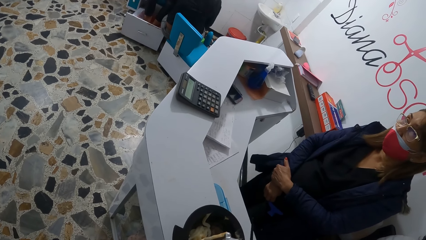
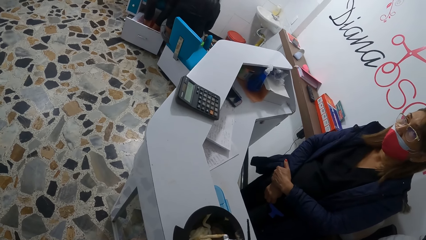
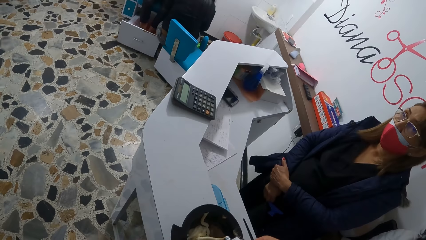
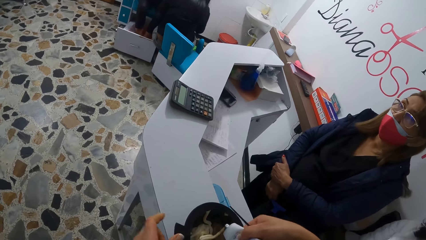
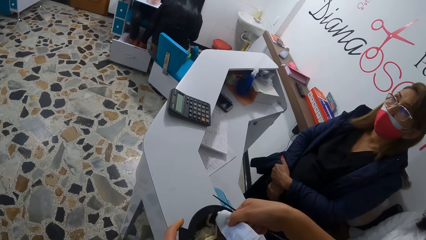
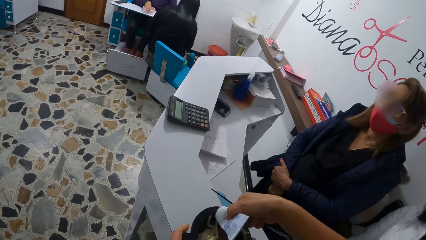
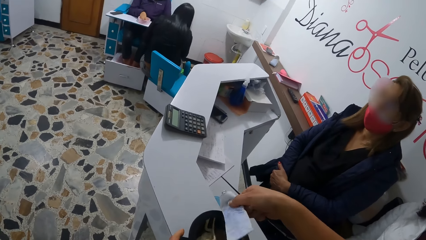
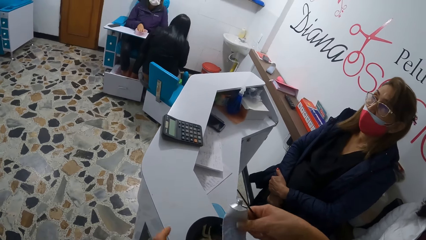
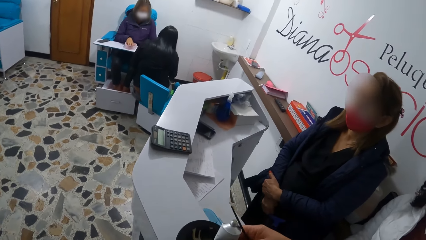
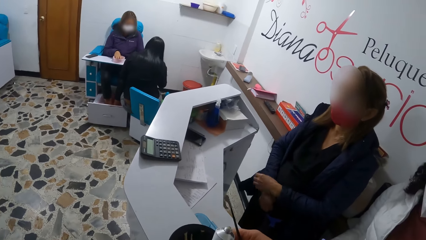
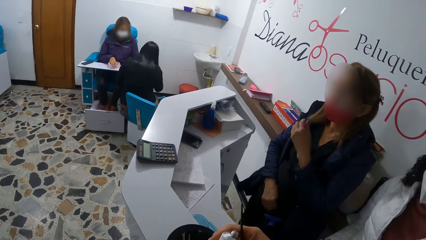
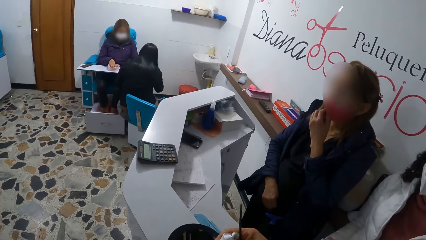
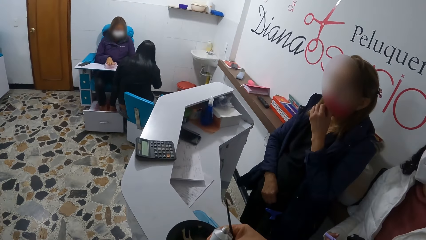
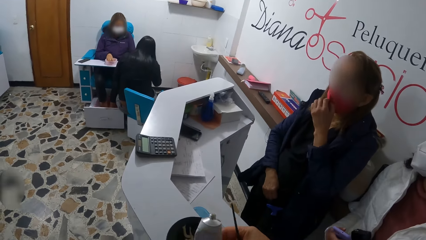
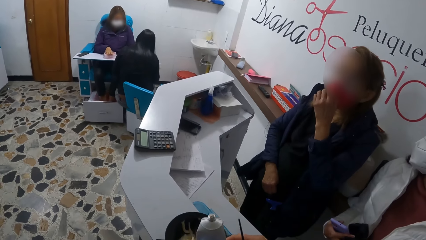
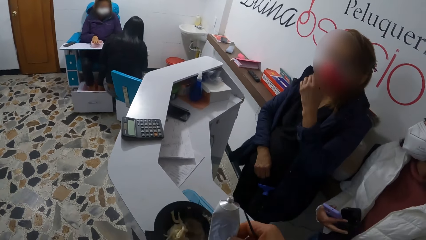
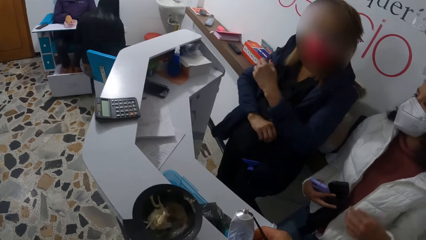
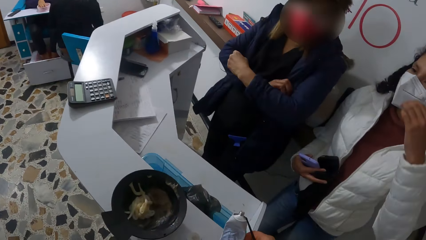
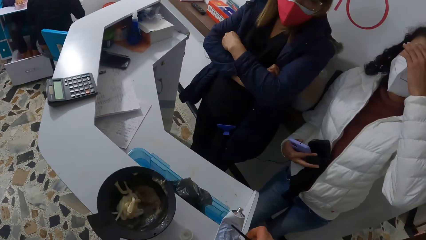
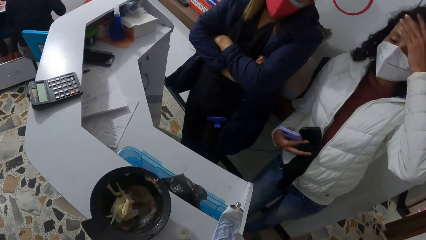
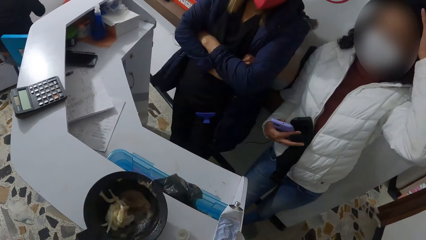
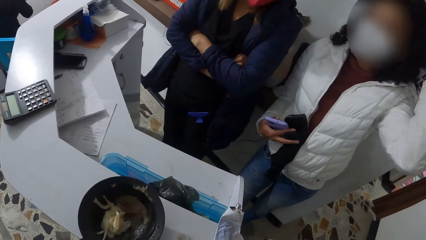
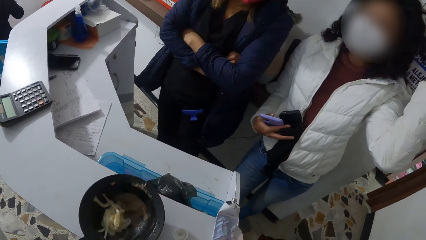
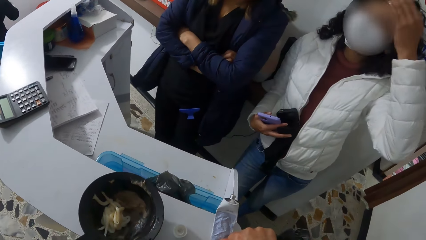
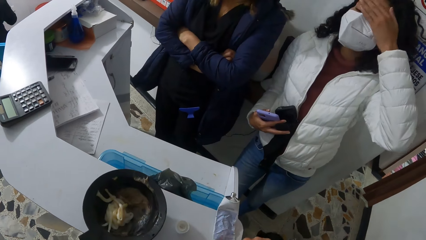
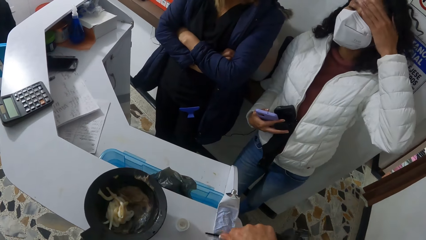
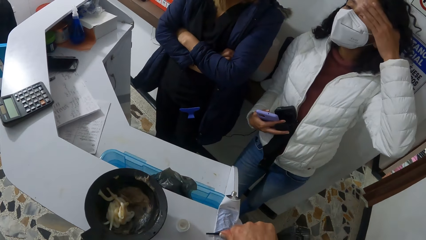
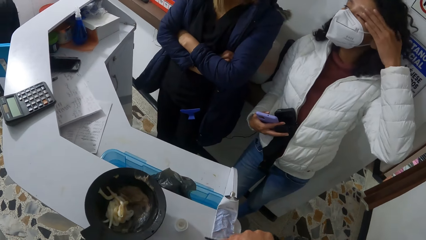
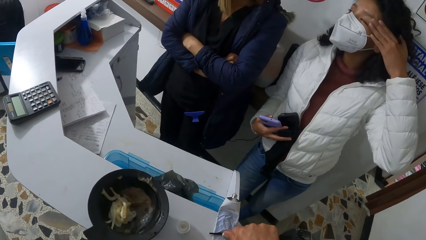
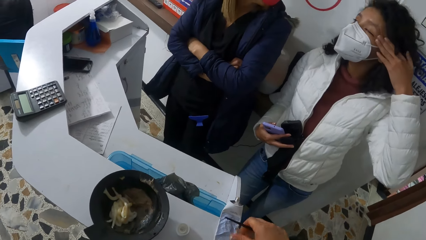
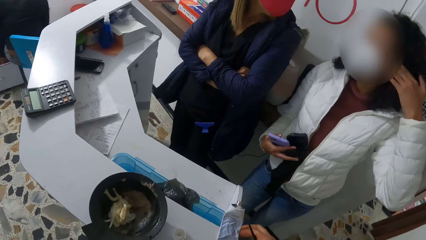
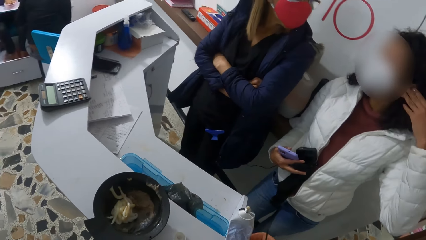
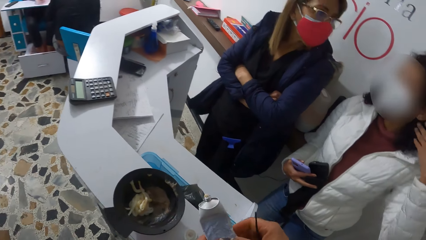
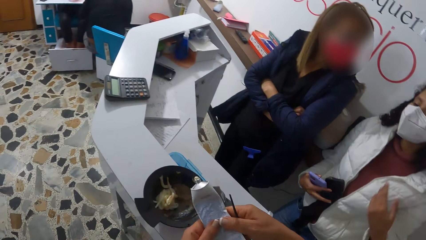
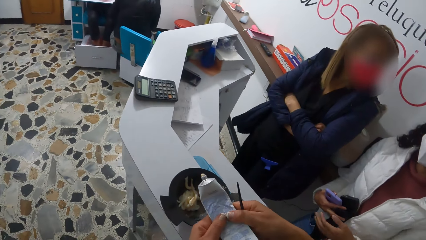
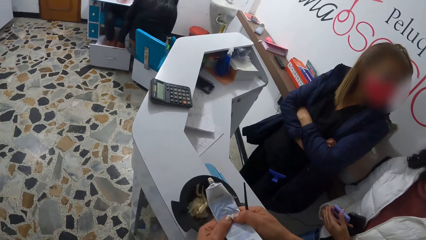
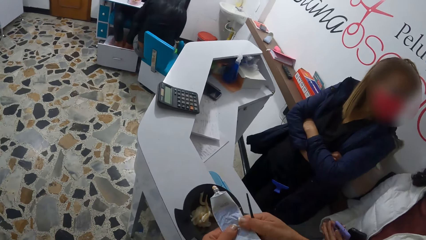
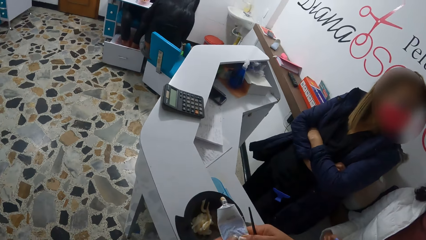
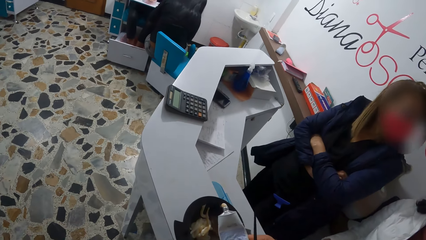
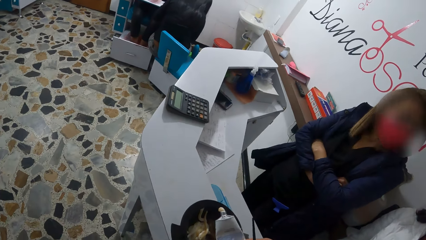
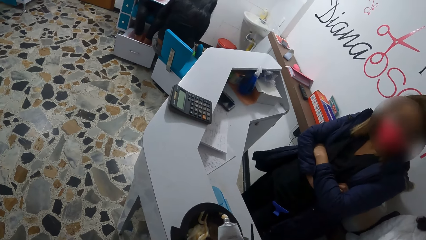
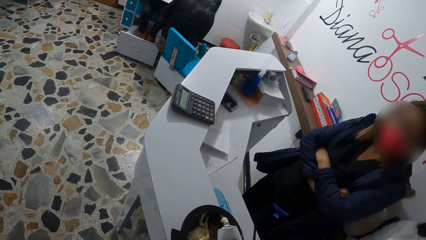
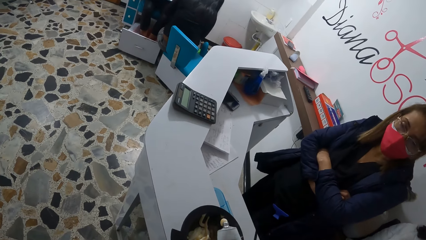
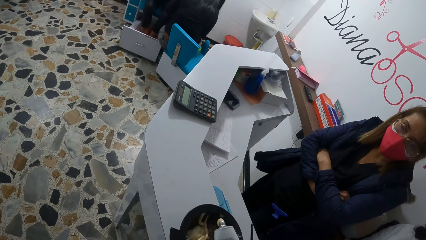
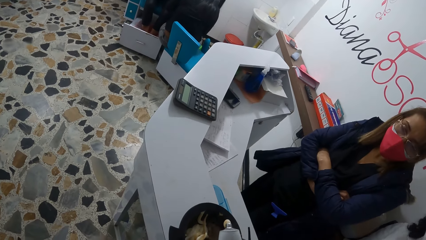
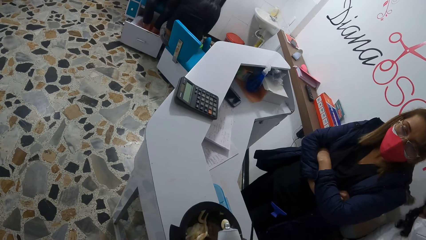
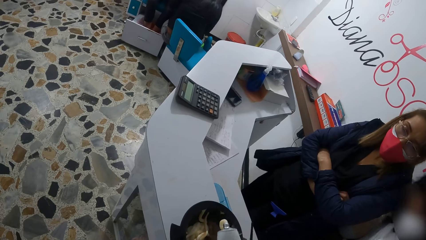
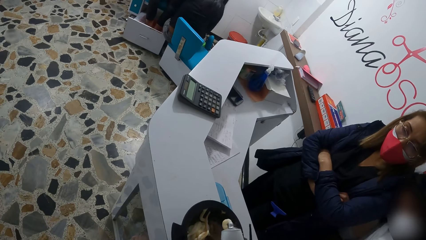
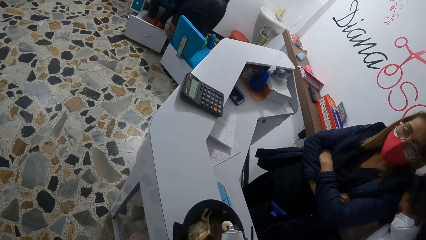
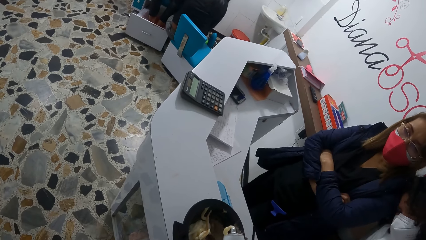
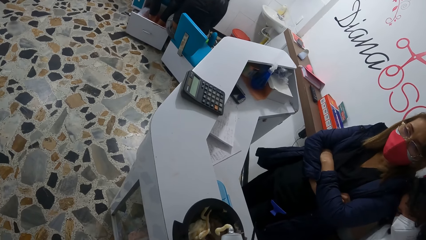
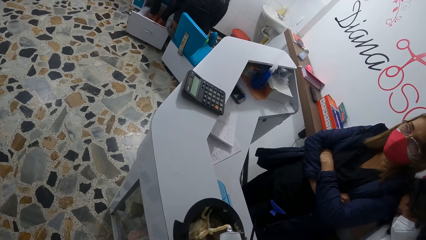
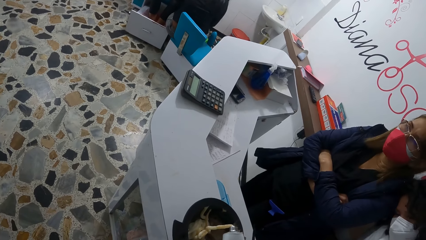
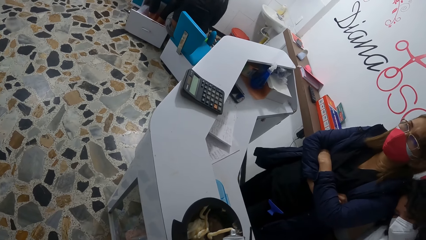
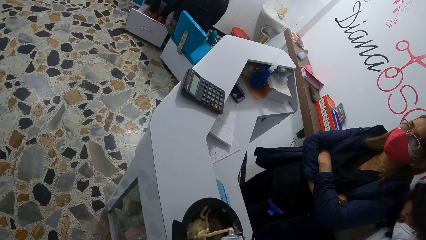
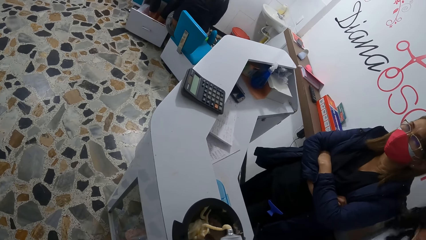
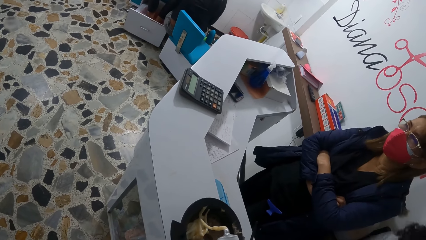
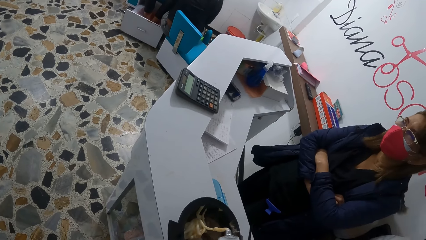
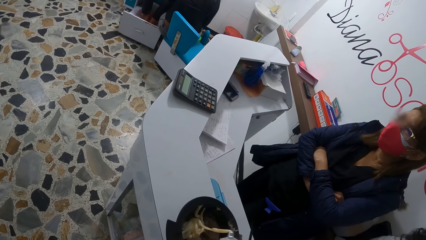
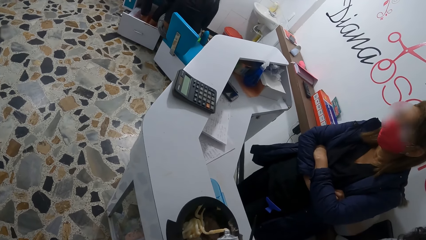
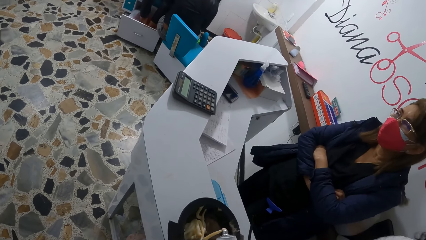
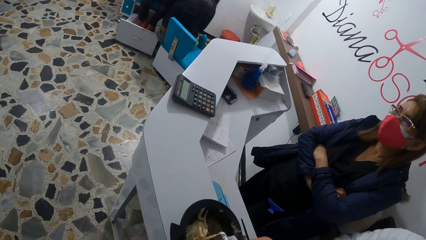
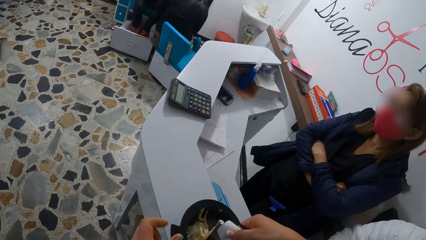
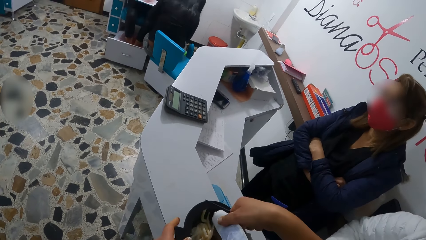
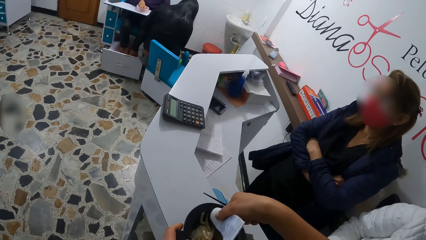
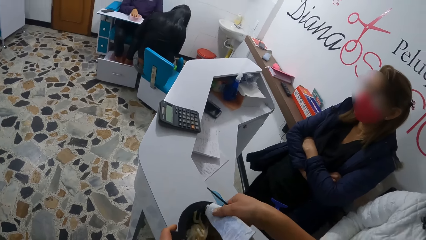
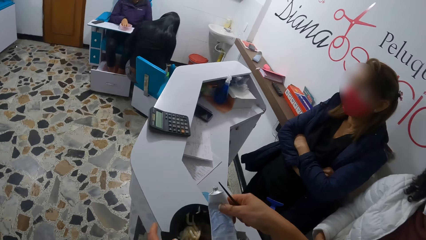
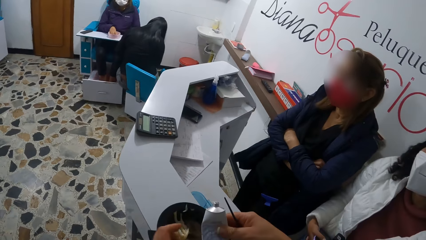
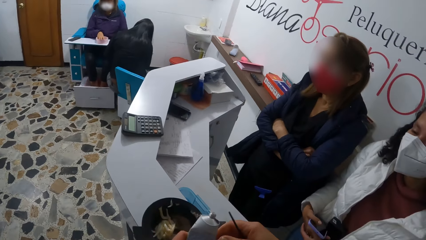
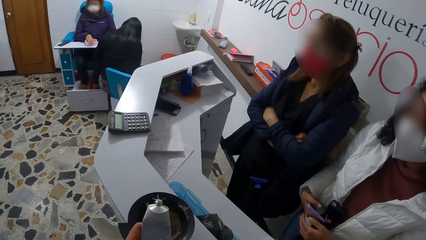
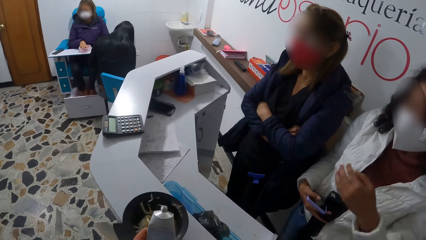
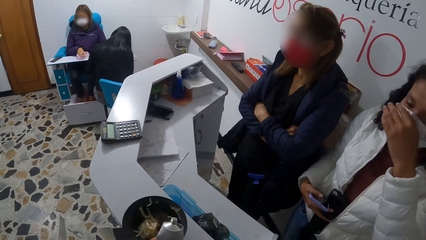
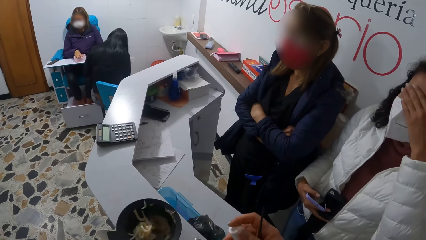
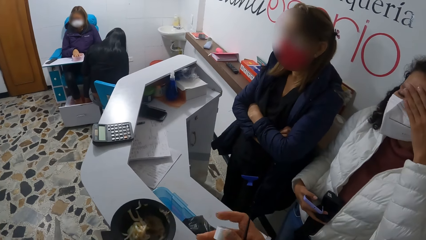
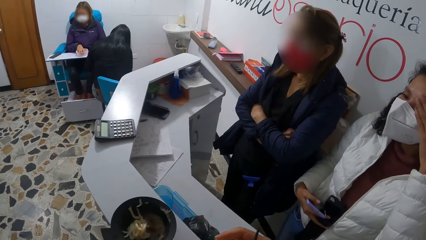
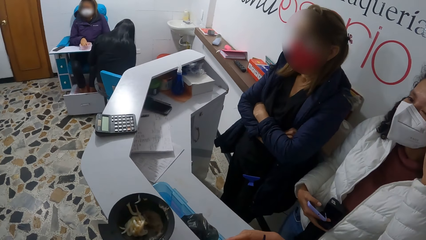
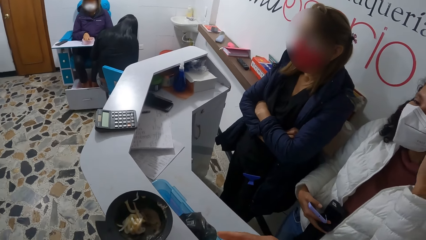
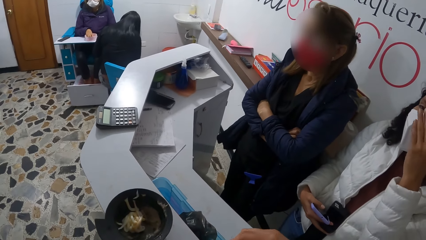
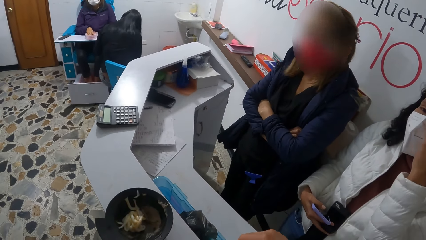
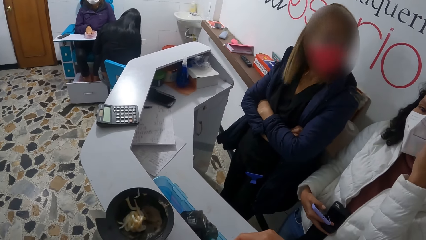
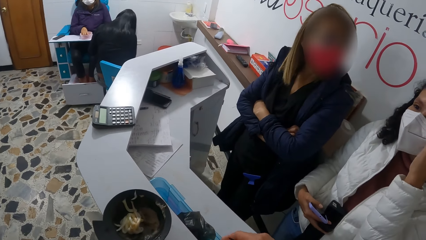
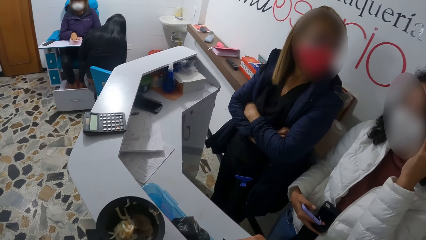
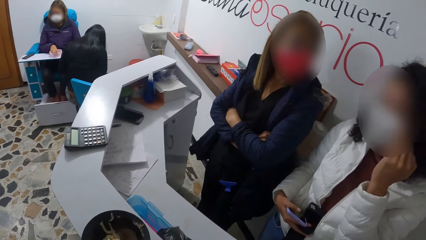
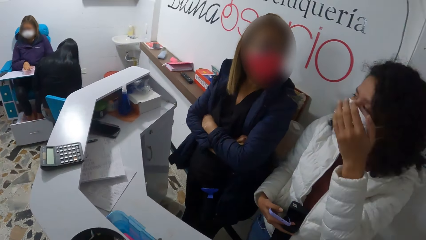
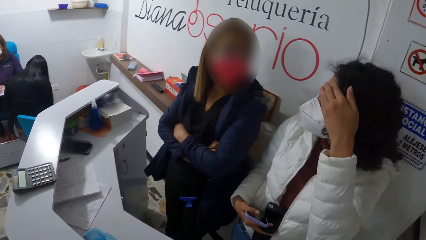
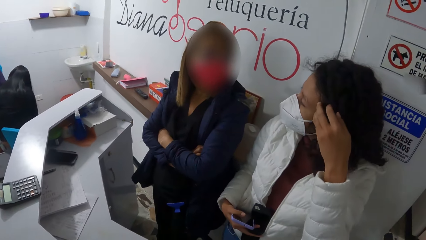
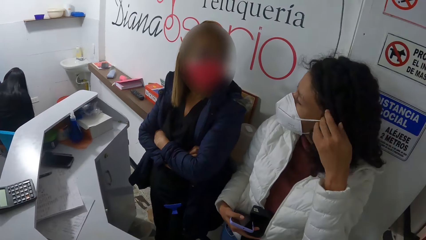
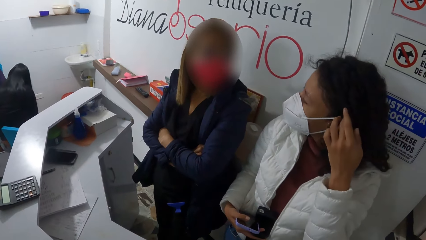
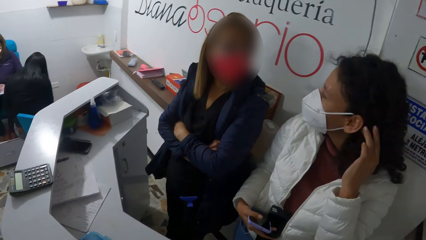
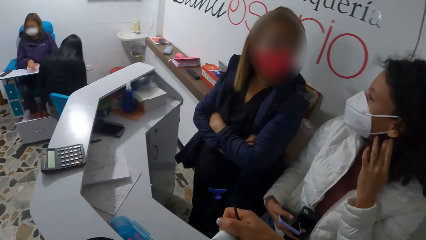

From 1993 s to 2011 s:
The camera wearer withdraws the gel tube colour from the bowl with her right hand. She presses the gel tube colour with her hands, drops the gel tube colour on the desk with her hands, and flattens the gel tube colour on the desk with the brush in her right hand. She lifts up the gel tube colour from the desk with her hands. The woman interacts with another woman at the desk. The camera wearer squeezes the colour gel into the bowl with her hands. The other woman looks at the colour gel. The camera wearer withdraws the gel tube colour from the bowl with her right hand. She covers the gel tube colour with the cover in her right hand.
